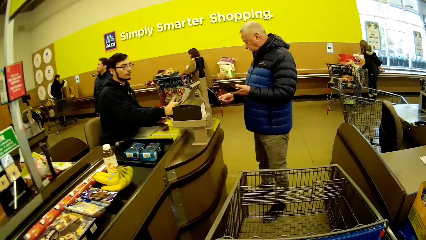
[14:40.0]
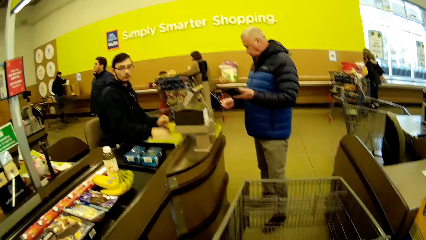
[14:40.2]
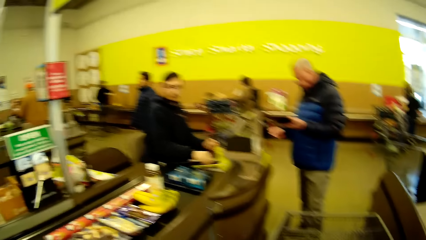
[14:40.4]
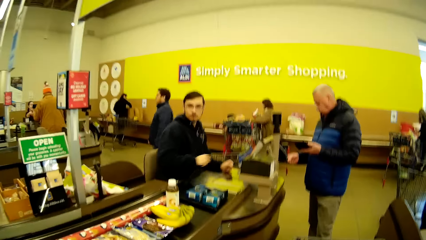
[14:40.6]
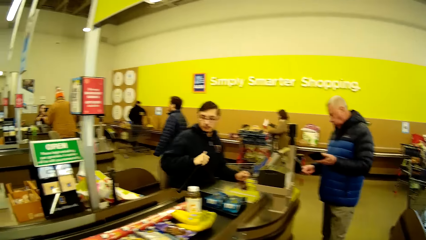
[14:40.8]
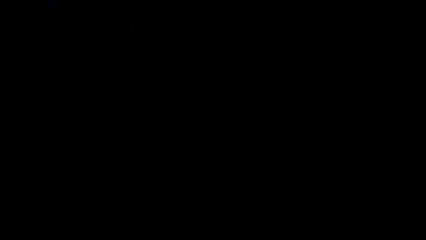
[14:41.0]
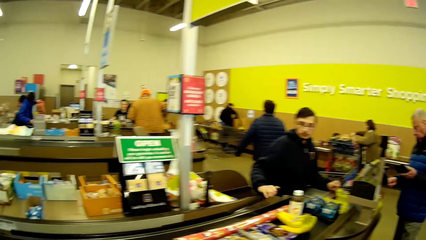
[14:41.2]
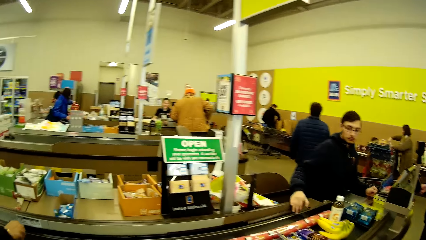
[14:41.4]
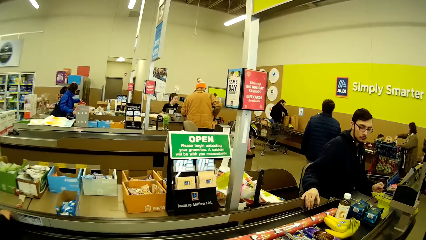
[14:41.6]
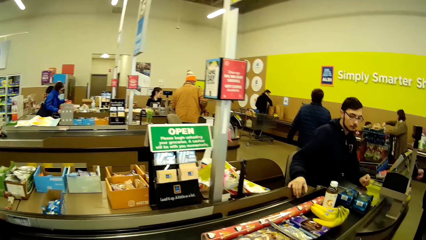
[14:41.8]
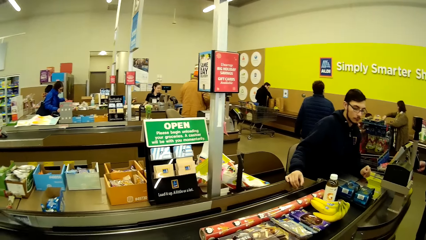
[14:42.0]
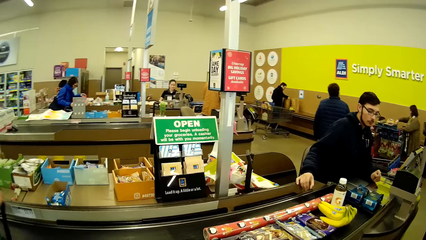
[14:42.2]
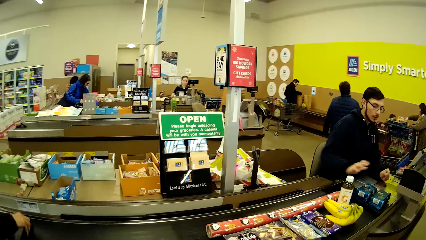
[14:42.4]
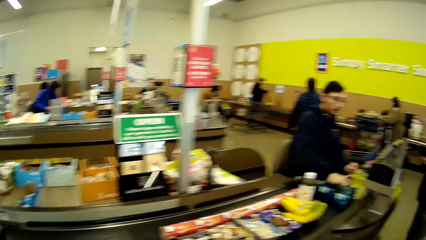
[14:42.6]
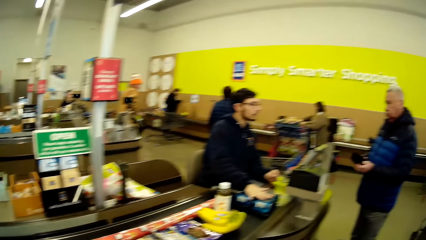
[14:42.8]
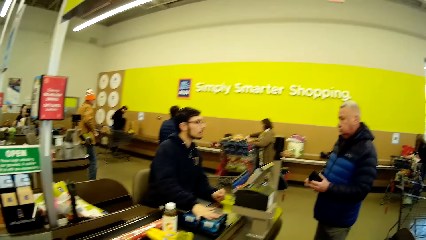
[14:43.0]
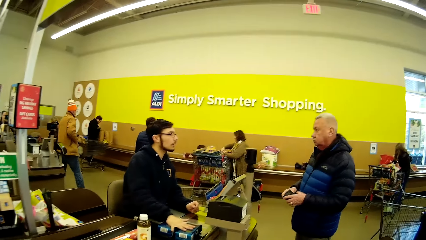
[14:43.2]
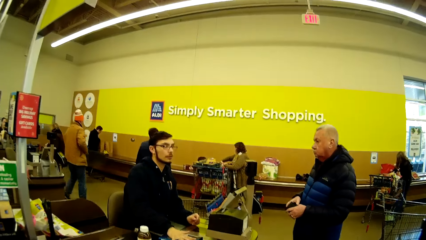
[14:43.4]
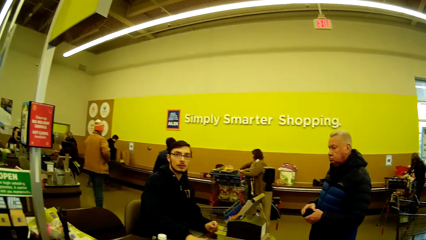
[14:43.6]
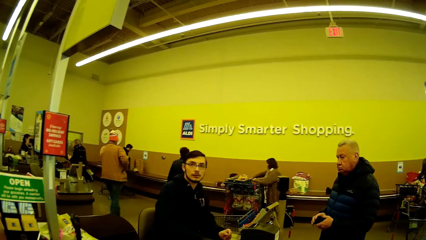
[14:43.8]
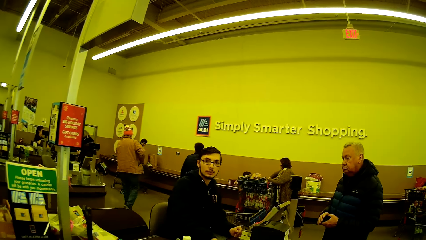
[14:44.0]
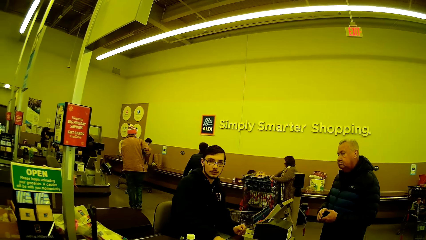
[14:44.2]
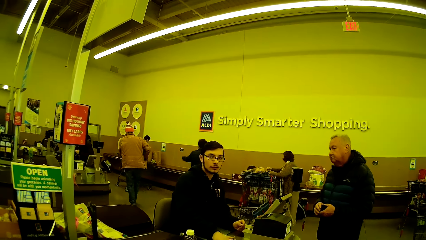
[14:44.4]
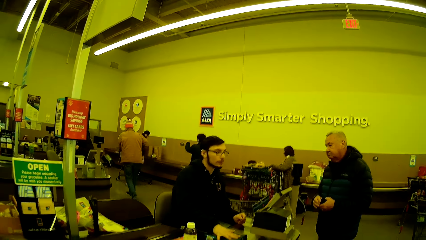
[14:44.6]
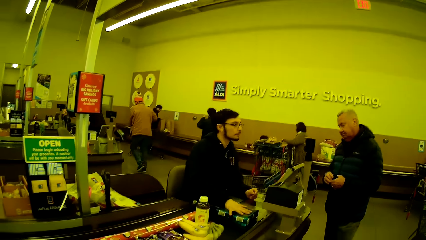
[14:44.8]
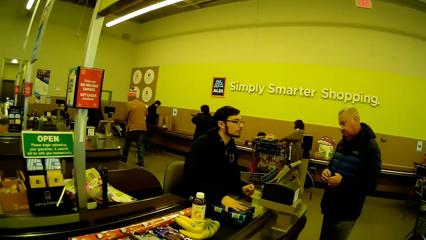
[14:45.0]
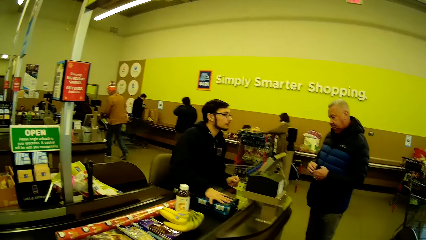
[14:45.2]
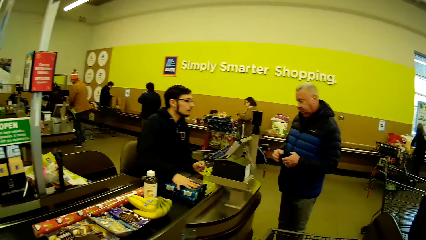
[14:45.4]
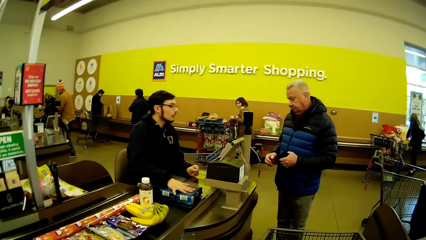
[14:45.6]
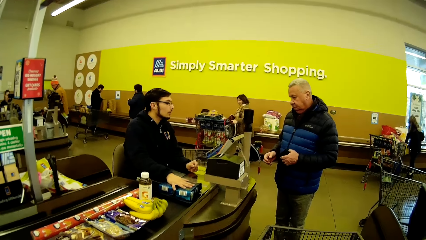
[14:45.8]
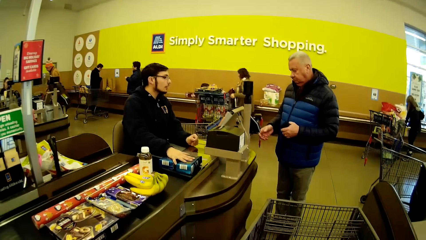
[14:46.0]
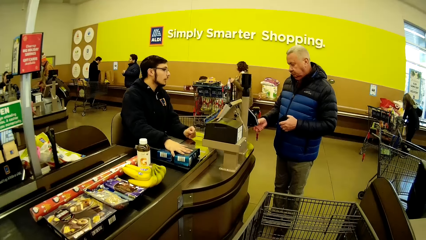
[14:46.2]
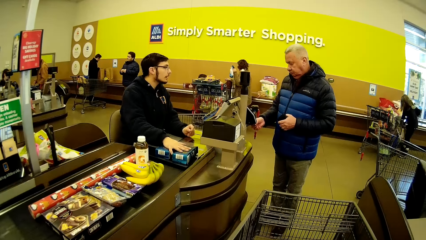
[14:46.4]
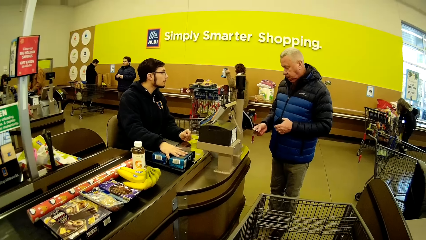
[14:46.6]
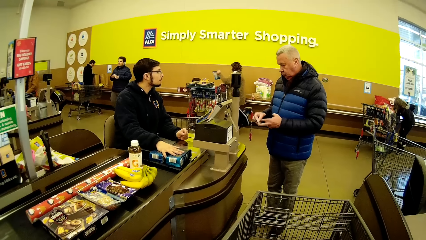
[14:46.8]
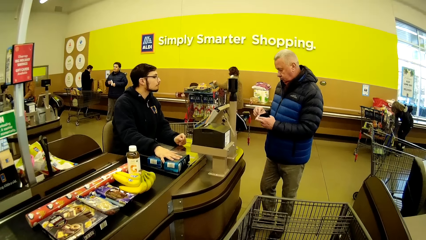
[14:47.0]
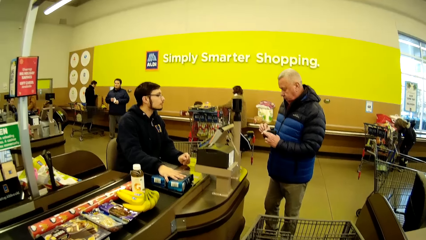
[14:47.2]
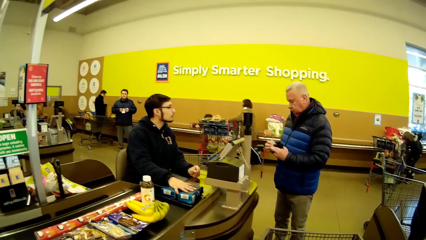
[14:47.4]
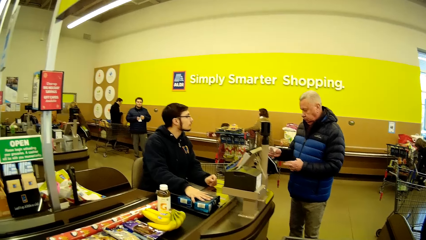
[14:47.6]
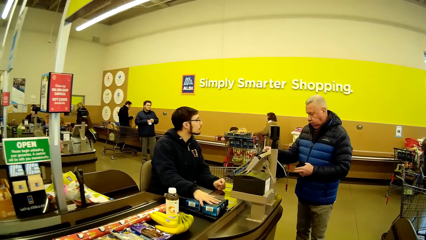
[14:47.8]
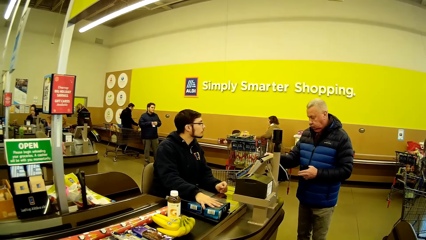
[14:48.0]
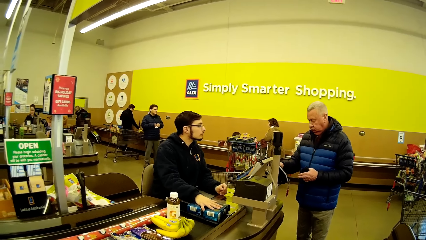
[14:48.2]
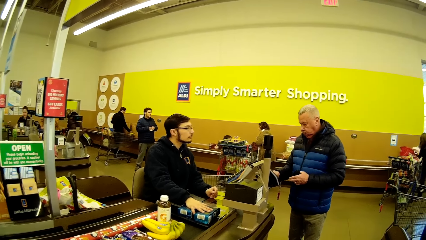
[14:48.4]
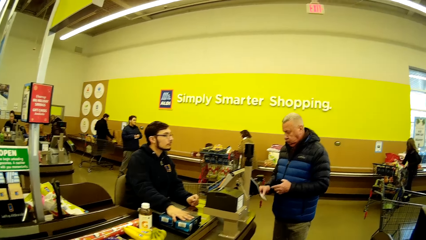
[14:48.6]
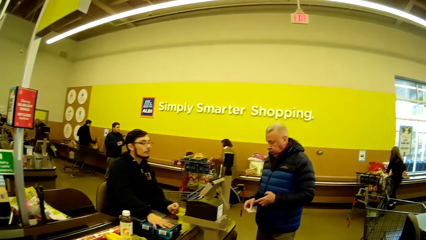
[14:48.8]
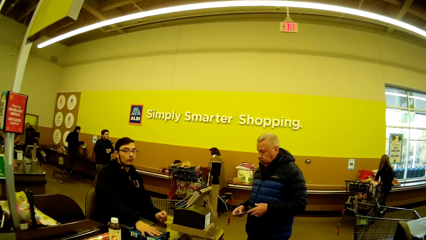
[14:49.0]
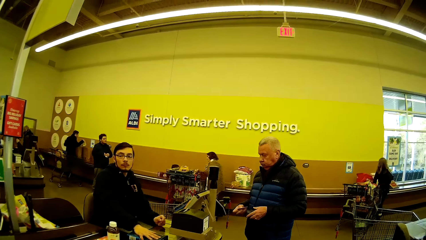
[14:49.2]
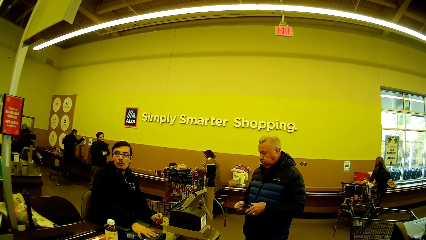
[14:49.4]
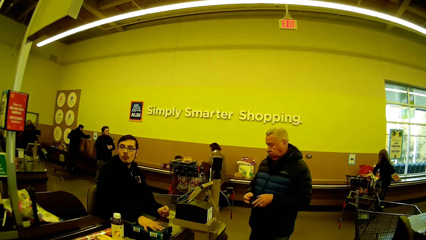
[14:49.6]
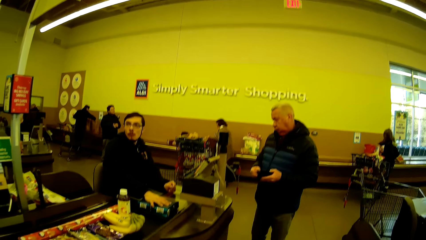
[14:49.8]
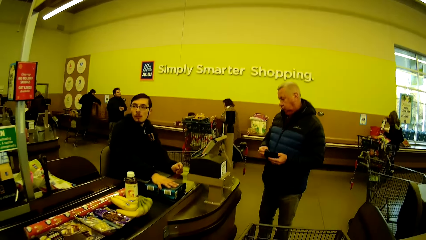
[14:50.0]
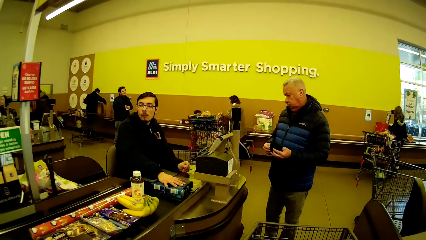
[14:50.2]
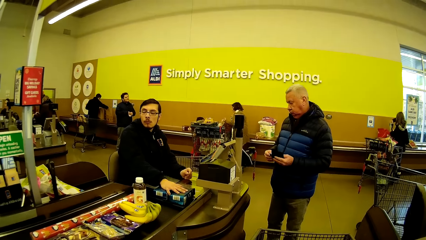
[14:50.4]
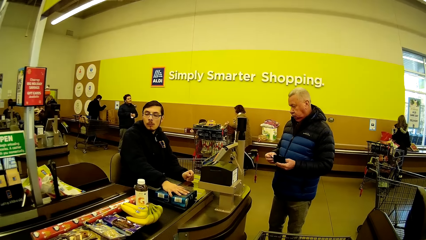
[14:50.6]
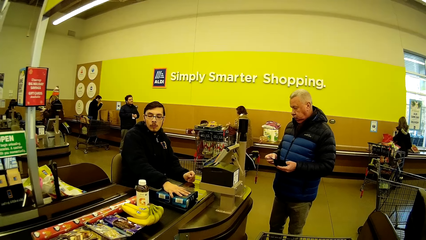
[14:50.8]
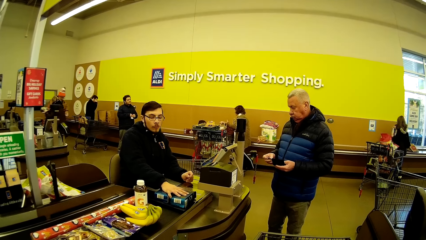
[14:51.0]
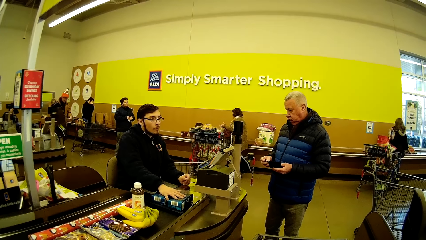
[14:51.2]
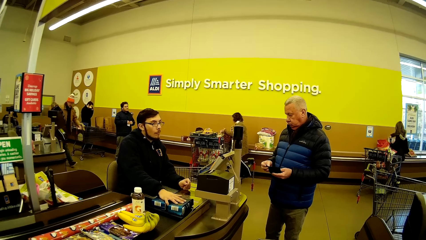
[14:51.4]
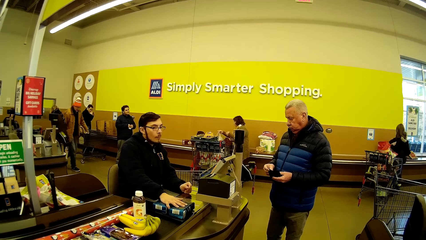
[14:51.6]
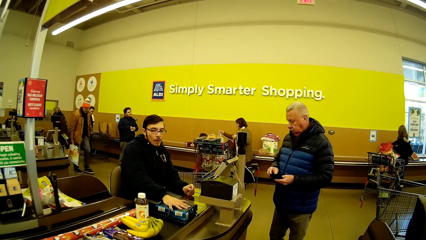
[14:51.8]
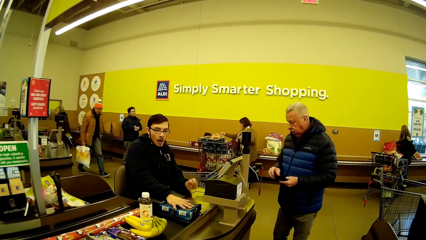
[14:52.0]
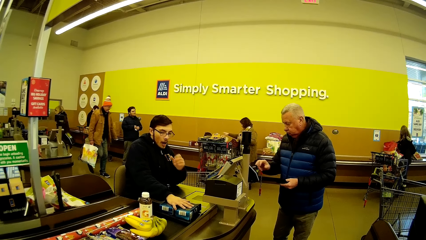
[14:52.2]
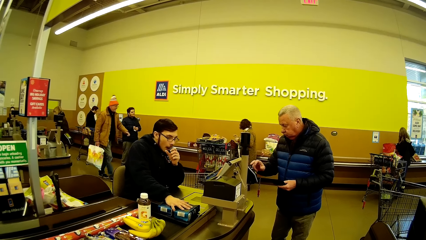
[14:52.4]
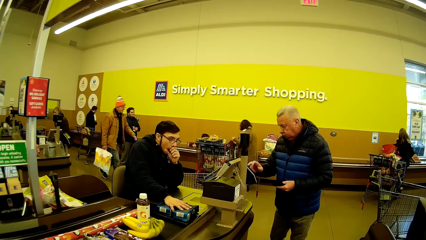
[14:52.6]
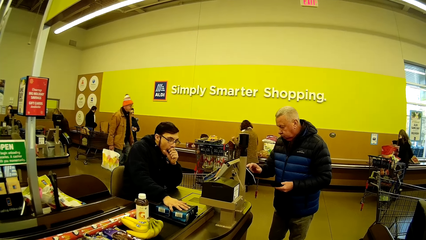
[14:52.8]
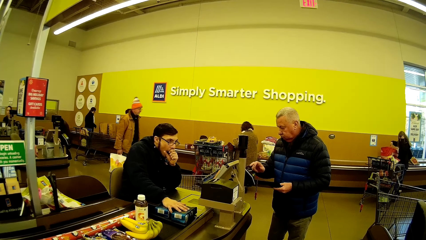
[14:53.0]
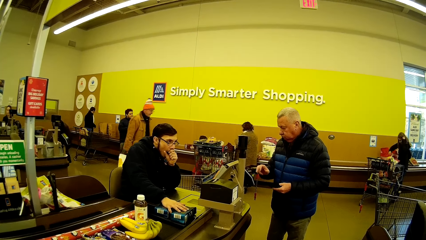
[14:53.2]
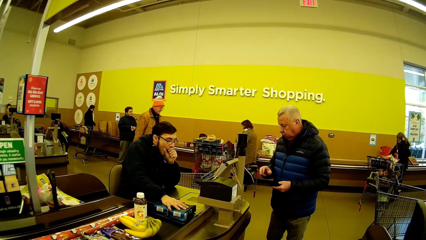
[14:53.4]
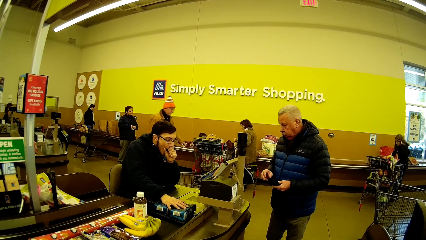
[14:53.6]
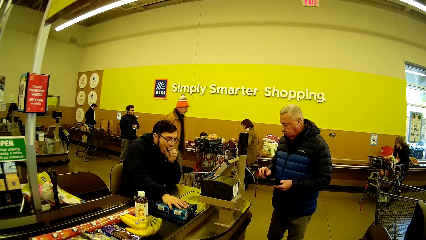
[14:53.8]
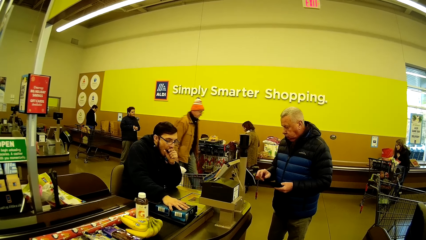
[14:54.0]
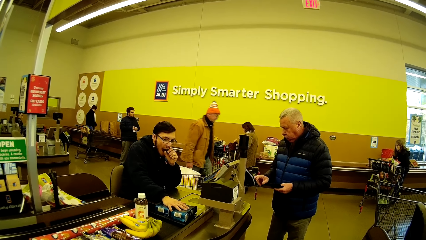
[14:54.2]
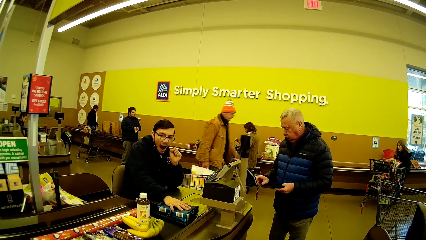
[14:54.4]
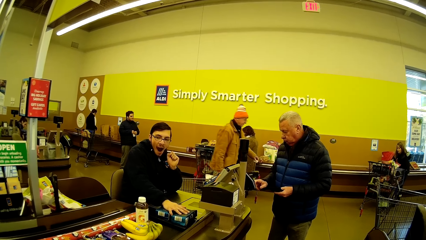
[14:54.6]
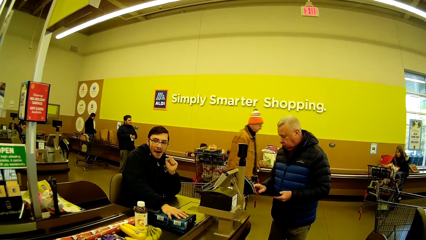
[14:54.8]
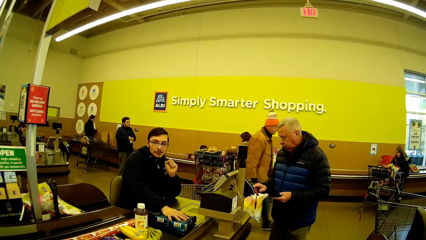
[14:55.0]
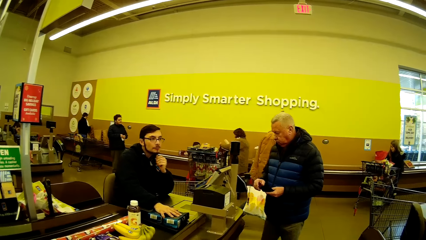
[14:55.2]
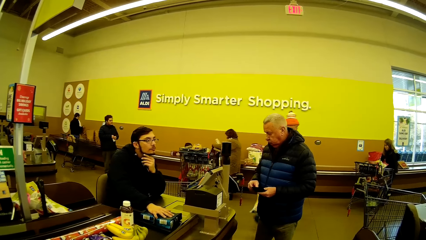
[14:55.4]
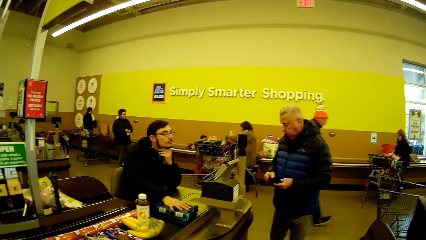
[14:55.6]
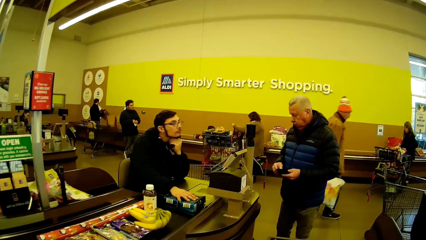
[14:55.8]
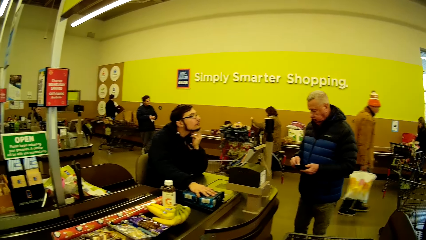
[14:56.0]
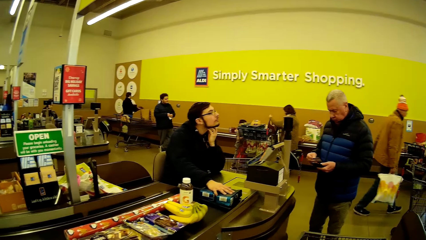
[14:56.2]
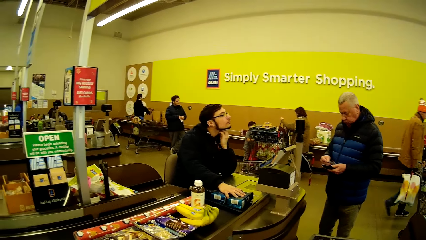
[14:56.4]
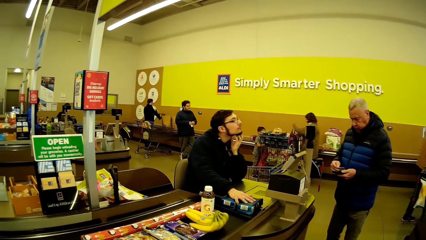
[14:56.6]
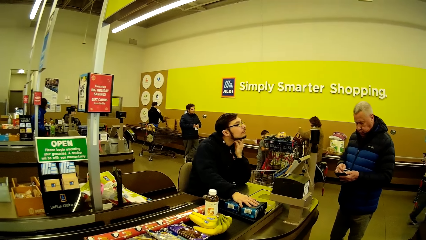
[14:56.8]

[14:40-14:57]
The man picks up something and puts something in the checkout counter. The camera wearer dialogues with the man. They stand by the counter. The man scratches the neck.
